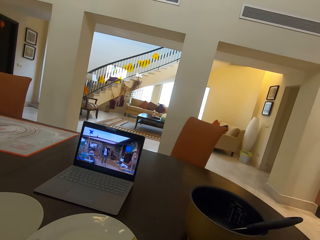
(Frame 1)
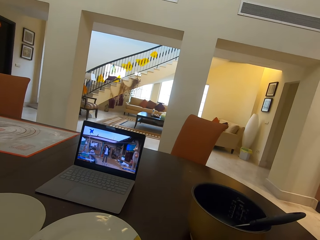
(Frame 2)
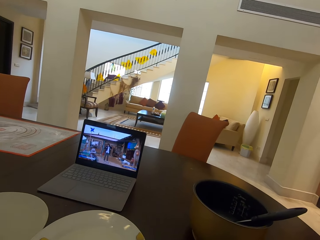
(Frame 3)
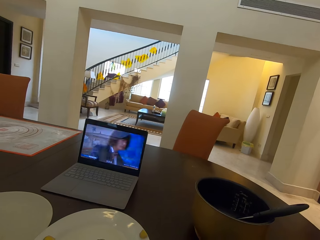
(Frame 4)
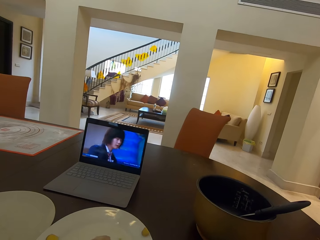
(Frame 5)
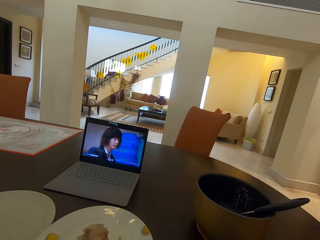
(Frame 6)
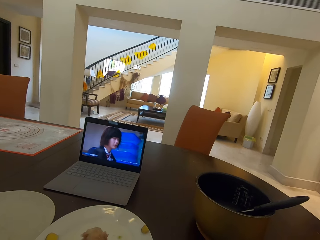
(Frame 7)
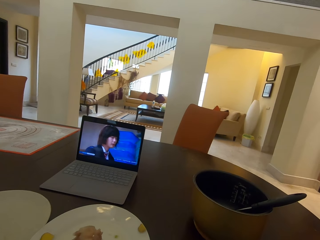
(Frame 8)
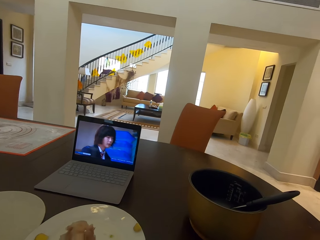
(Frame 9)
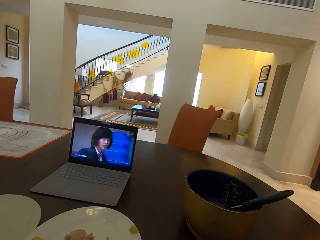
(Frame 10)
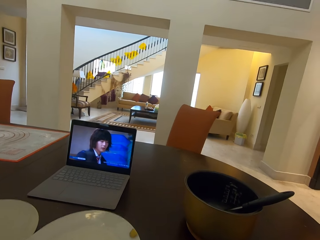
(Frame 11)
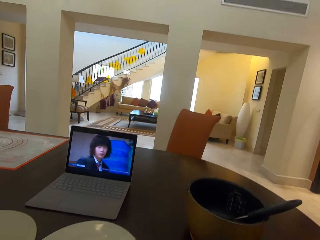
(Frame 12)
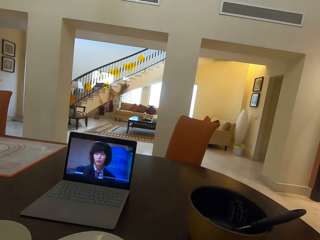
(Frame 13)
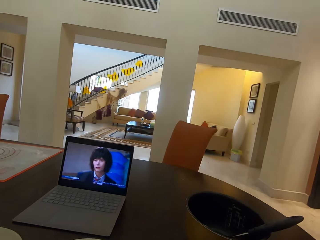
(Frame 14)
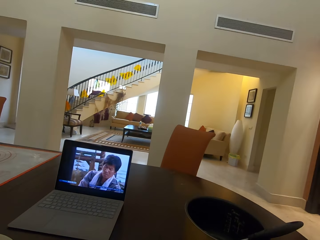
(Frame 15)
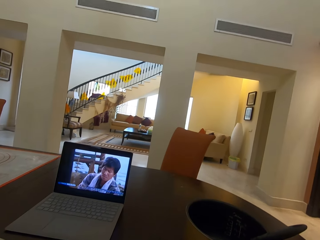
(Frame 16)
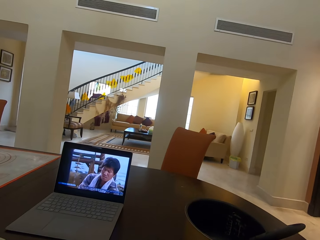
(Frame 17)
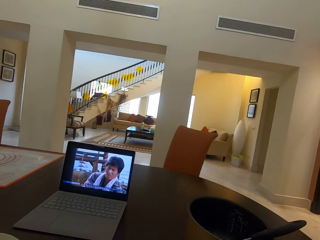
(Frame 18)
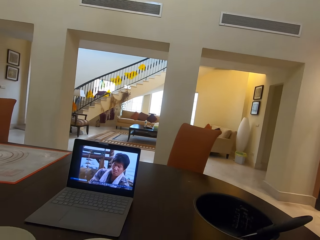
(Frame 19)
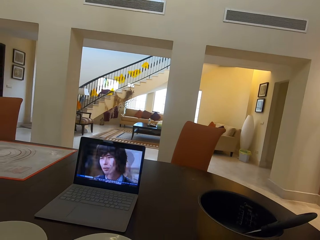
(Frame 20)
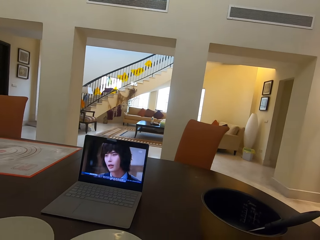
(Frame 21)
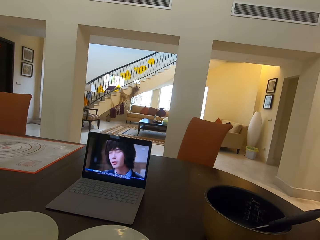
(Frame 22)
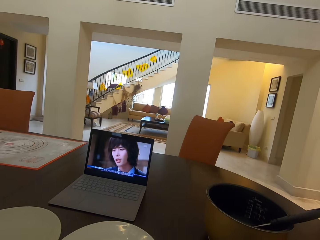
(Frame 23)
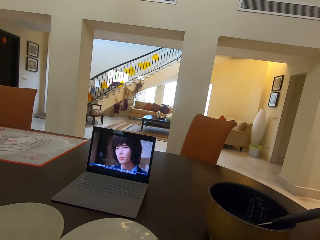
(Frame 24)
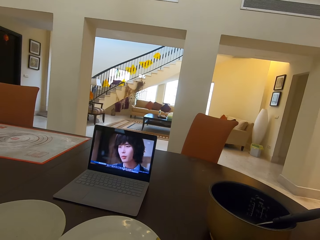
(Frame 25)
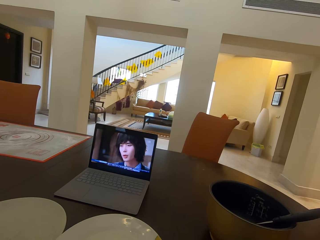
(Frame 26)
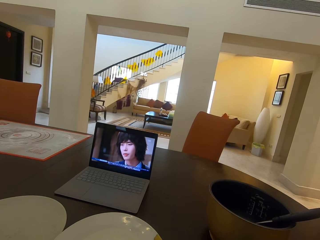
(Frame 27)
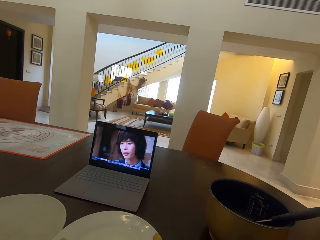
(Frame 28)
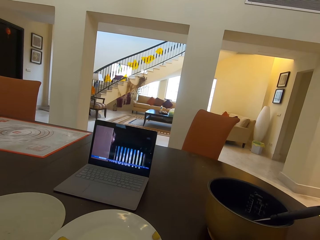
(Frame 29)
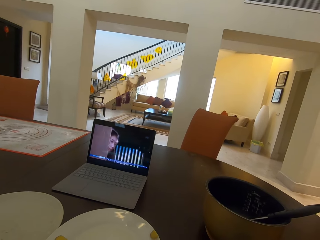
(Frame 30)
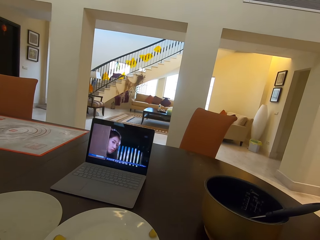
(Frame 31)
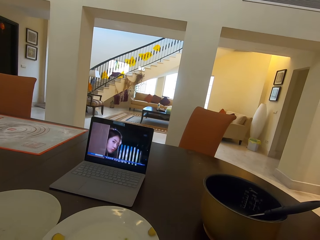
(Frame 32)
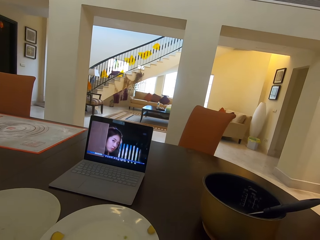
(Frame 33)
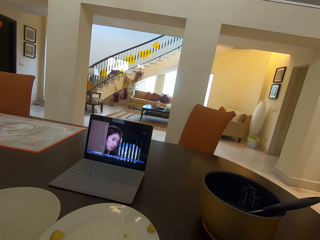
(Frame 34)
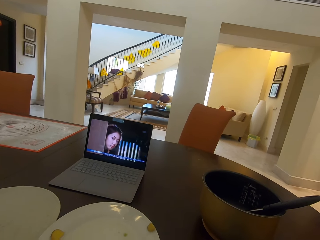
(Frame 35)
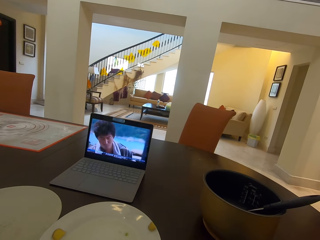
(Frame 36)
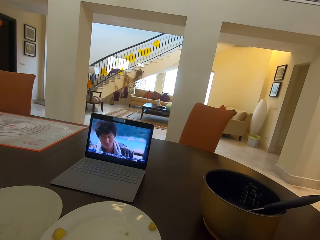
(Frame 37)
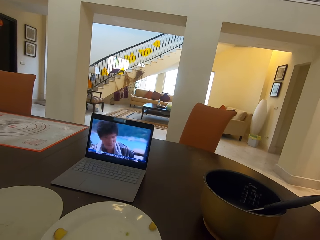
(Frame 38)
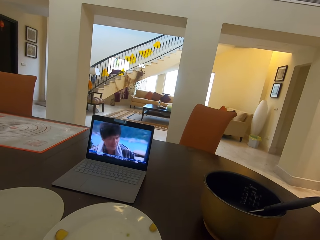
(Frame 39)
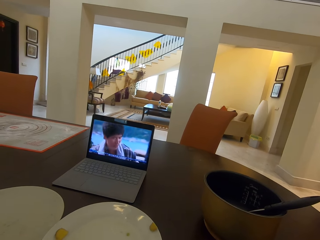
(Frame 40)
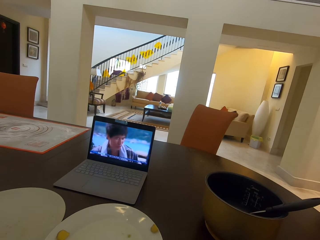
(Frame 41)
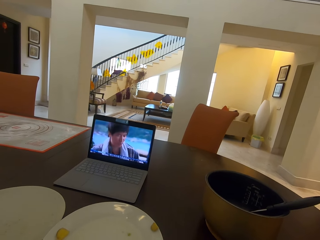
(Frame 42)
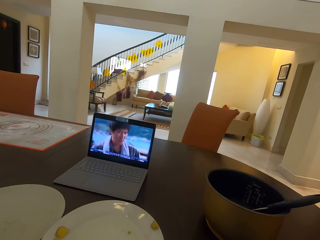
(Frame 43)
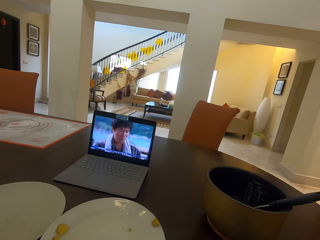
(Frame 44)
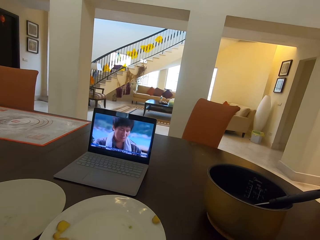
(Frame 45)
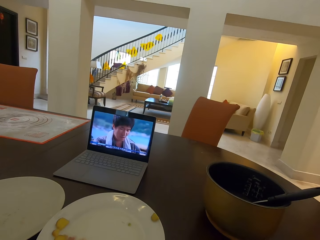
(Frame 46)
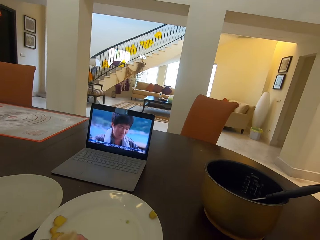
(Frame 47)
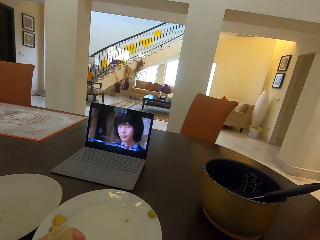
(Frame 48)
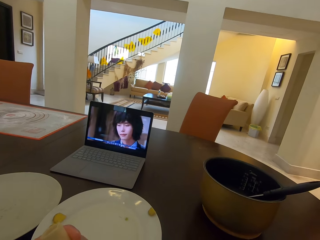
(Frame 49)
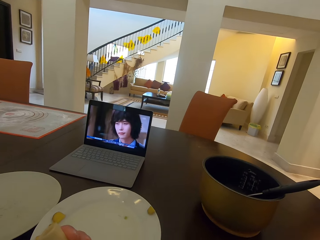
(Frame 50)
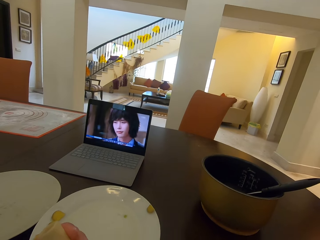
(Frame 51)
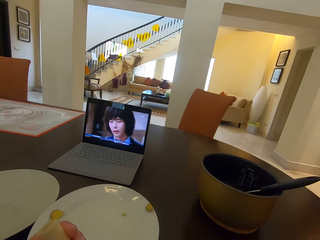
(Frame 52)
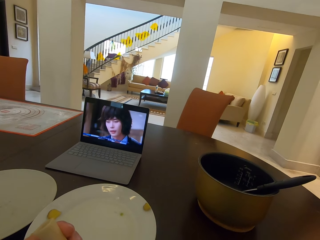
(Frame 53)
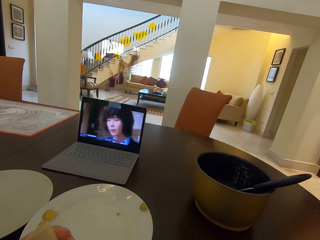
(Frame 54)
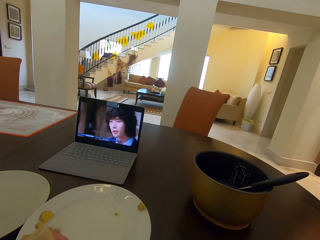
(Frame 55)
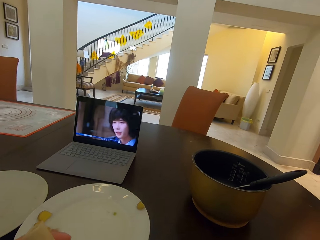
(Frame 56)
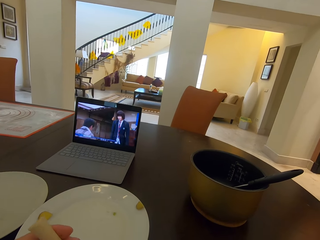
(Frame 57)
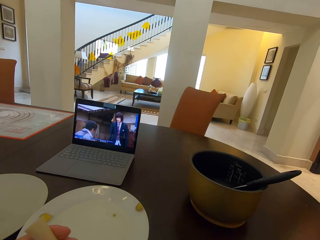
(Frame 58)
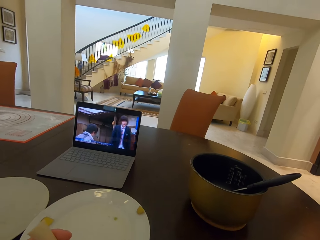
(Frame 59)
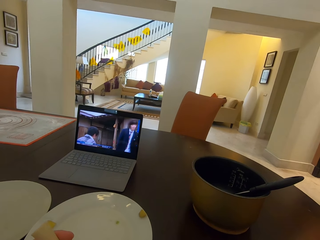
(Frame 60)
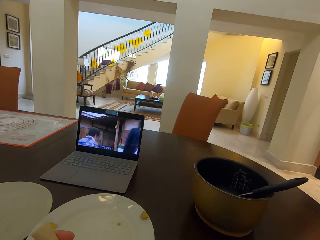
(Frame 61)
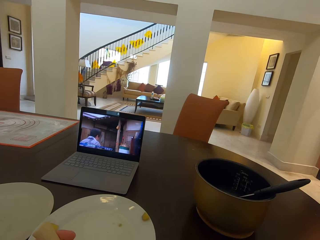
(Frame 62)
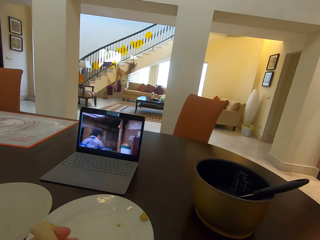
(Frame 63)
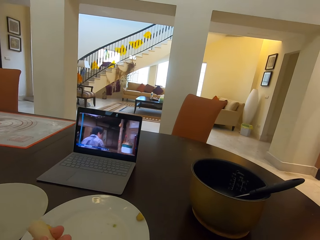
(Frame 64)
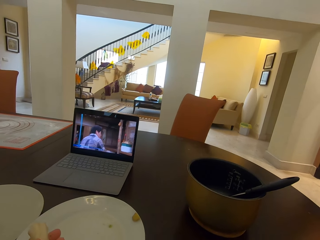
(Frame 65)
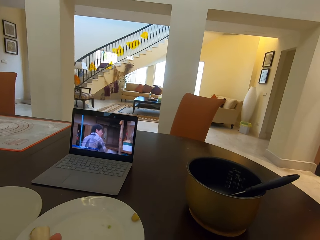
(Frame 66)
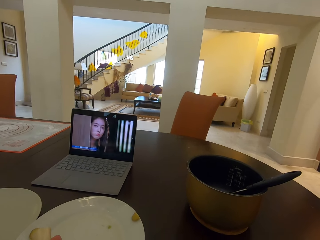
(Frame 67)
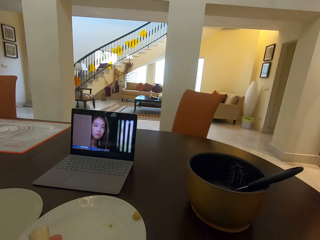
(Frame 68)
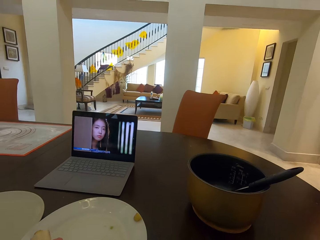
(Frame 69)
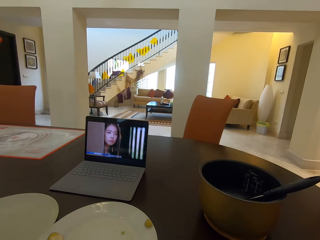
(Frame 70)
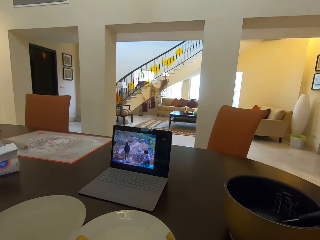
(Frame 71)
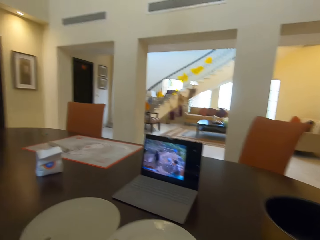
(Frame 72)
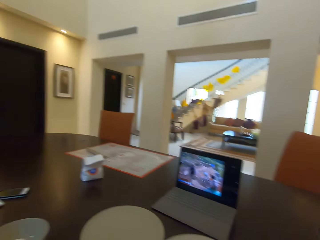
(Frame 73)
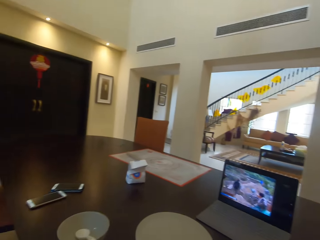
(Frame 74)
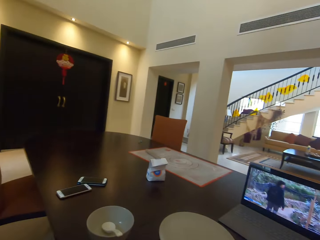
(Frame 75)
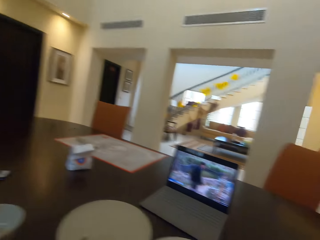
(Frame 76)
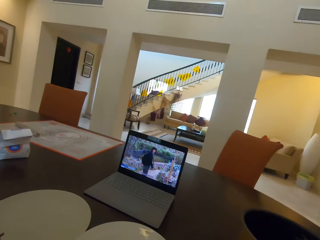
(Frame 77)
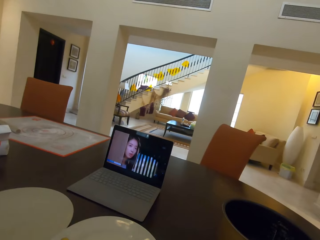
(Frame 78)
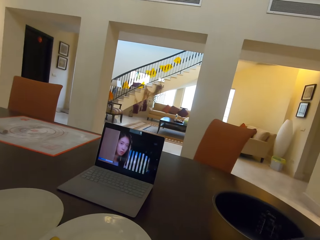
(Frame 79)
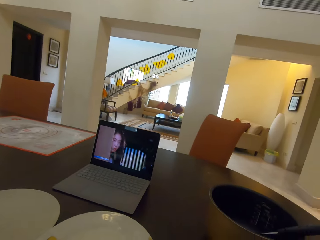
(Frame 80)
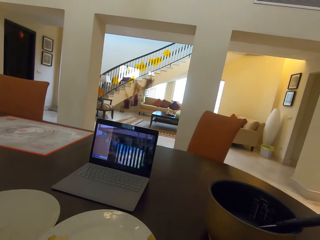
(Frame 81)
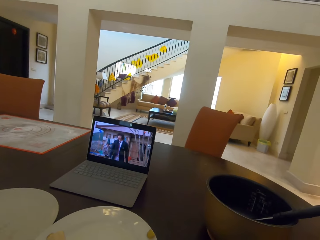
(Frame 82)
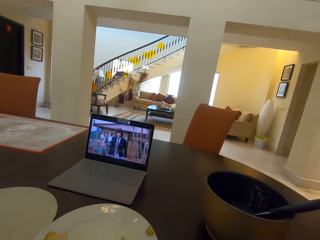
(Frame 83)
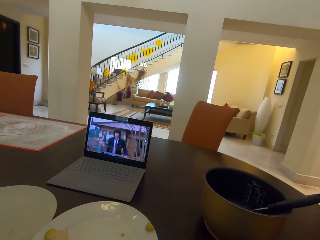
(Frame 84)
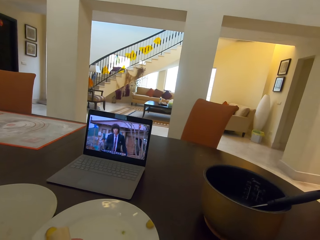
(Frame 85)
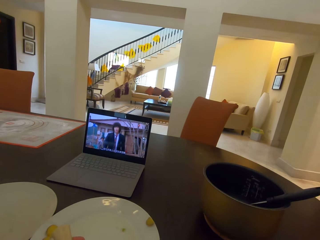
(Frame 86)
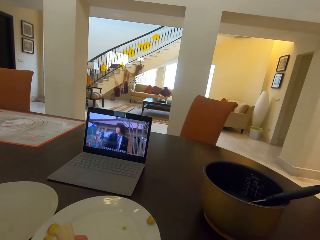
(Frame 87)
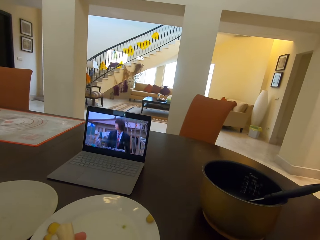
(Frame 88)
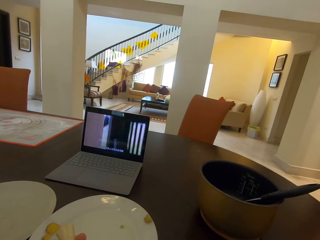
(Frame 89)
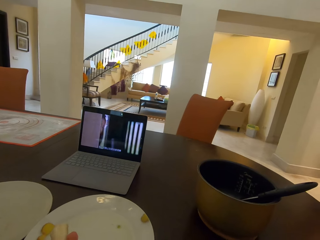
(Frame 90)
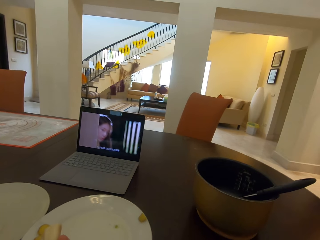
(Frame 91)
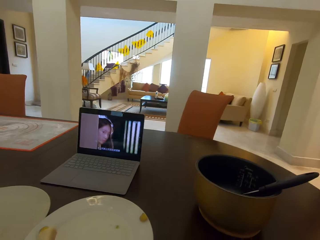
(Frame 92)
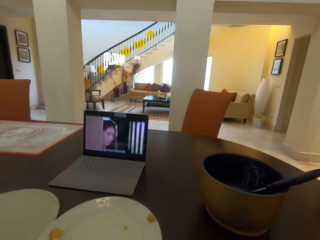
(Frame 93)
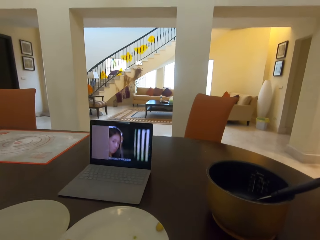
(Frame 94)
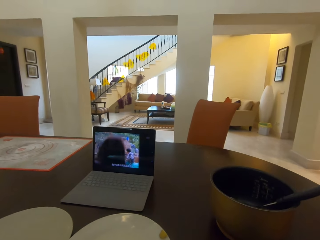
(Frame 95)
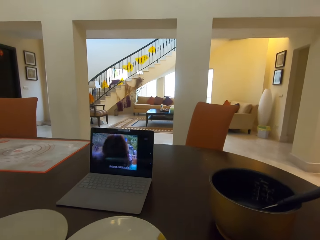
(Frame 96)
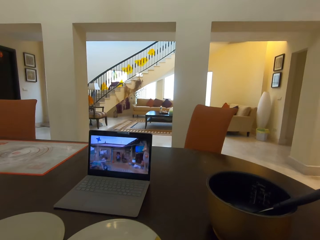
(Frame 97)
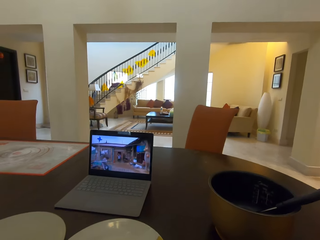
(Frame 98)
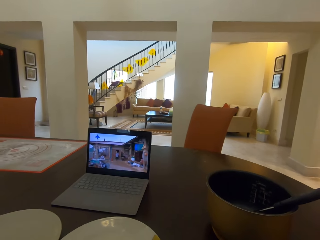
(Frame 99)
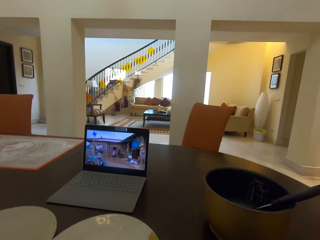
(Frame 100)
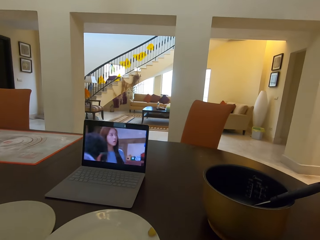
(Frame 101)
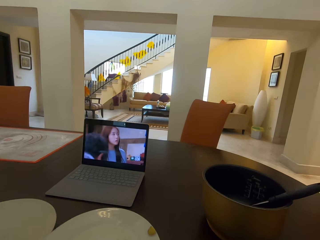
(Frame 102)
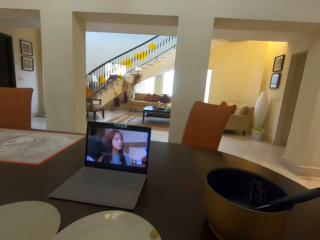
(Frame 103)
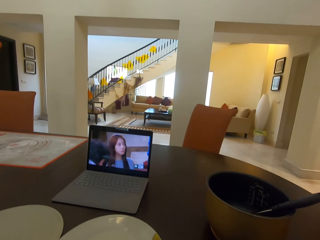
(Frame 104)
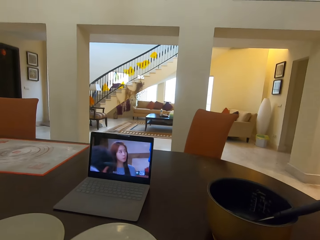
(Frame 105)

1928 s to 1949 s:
The camera wearer watches a movie. They look around.
